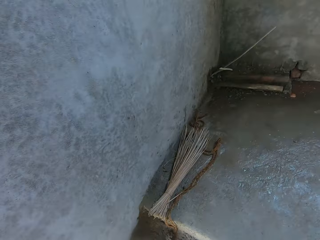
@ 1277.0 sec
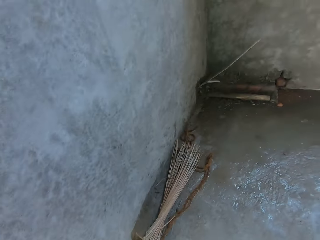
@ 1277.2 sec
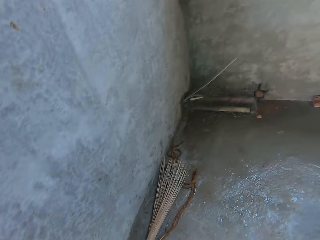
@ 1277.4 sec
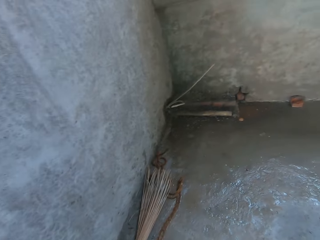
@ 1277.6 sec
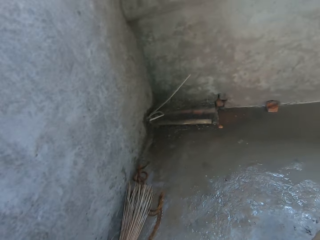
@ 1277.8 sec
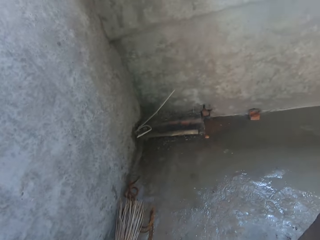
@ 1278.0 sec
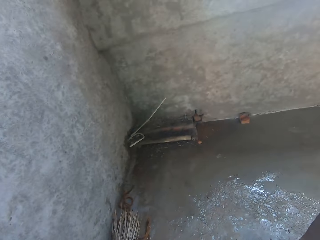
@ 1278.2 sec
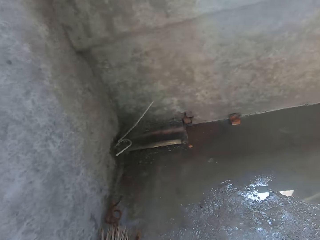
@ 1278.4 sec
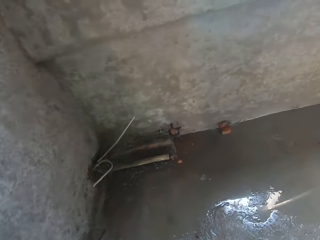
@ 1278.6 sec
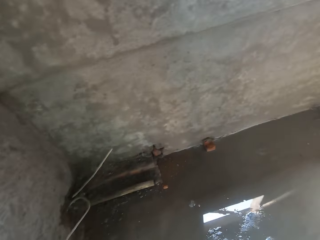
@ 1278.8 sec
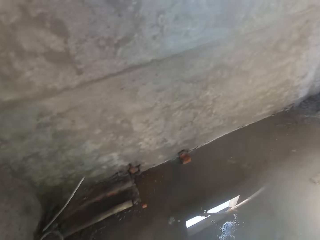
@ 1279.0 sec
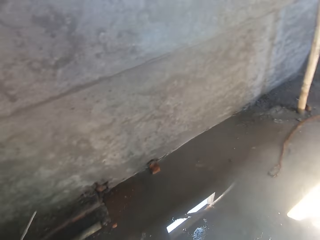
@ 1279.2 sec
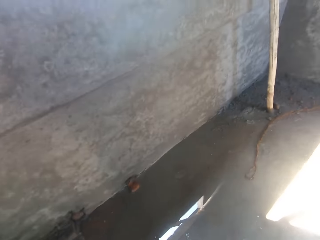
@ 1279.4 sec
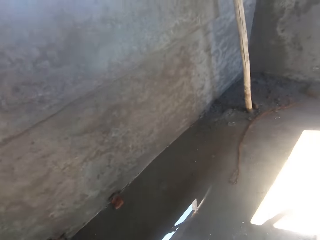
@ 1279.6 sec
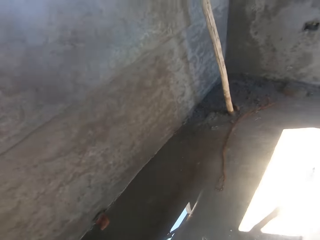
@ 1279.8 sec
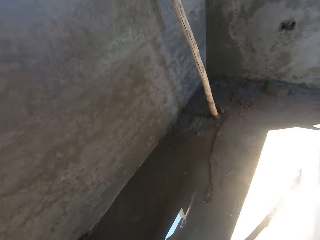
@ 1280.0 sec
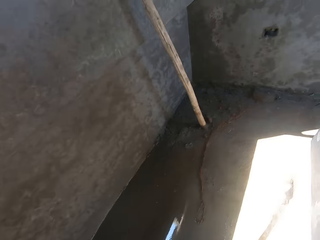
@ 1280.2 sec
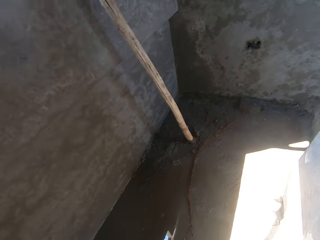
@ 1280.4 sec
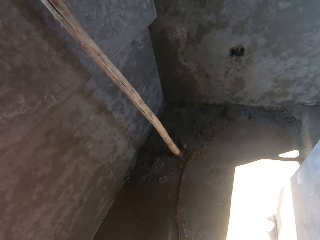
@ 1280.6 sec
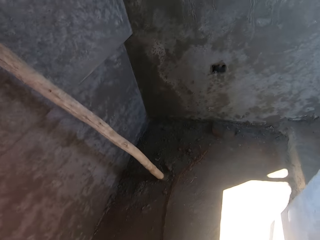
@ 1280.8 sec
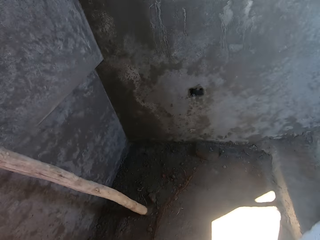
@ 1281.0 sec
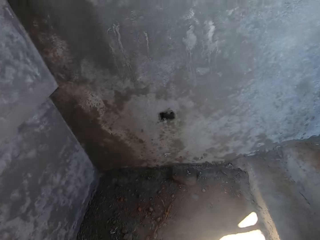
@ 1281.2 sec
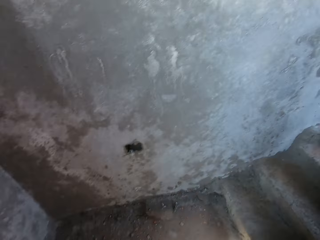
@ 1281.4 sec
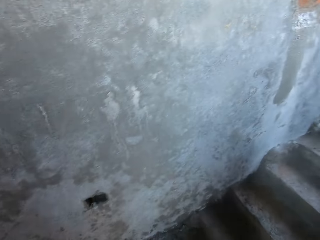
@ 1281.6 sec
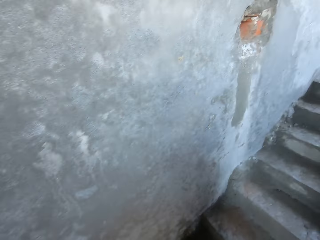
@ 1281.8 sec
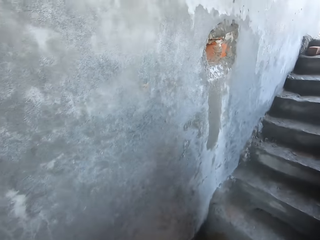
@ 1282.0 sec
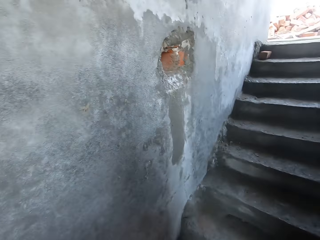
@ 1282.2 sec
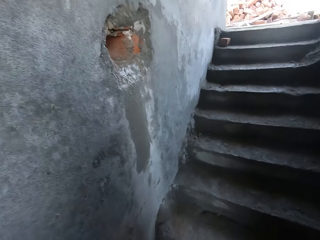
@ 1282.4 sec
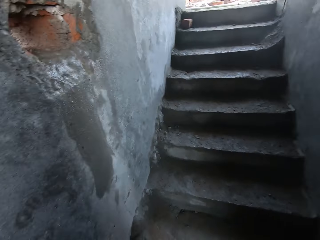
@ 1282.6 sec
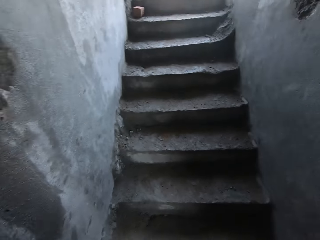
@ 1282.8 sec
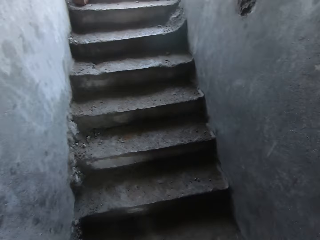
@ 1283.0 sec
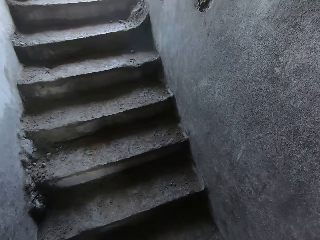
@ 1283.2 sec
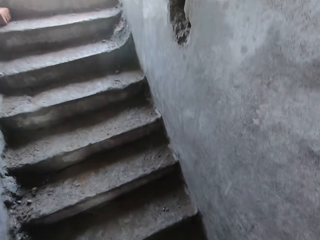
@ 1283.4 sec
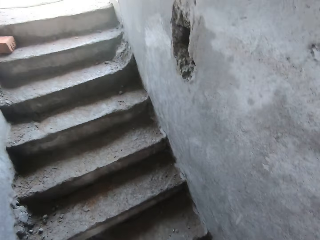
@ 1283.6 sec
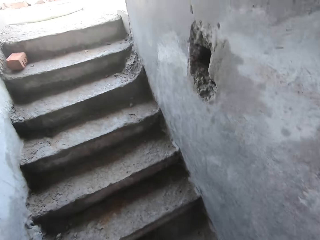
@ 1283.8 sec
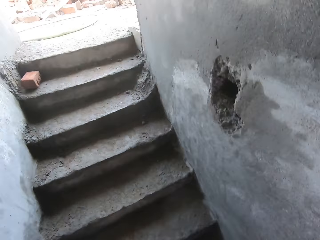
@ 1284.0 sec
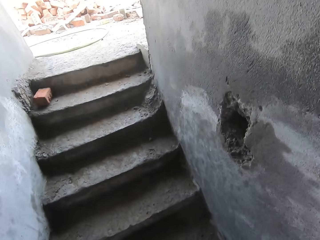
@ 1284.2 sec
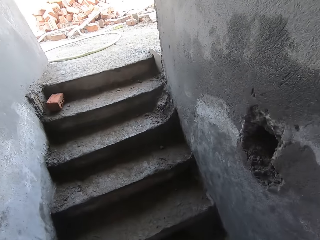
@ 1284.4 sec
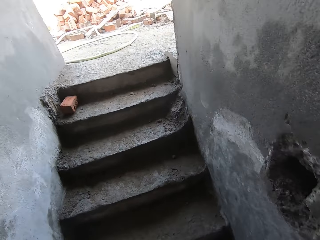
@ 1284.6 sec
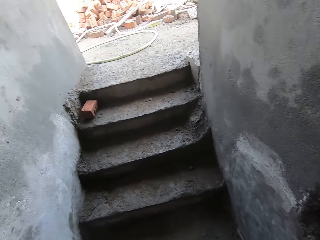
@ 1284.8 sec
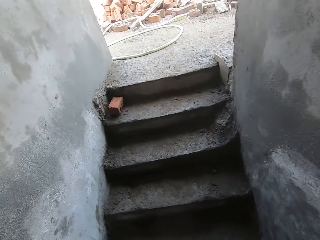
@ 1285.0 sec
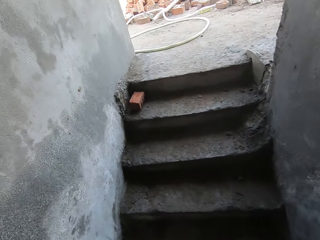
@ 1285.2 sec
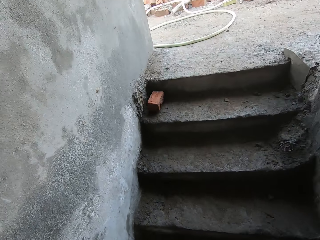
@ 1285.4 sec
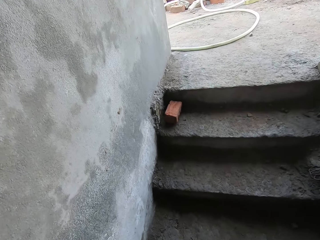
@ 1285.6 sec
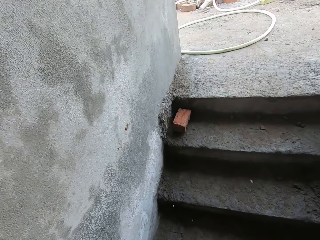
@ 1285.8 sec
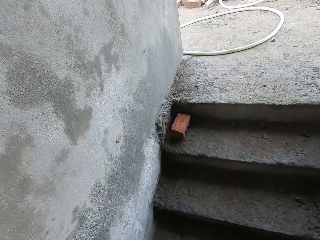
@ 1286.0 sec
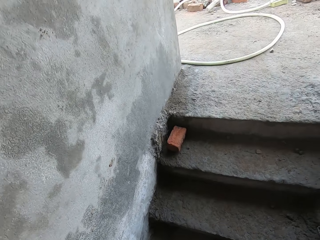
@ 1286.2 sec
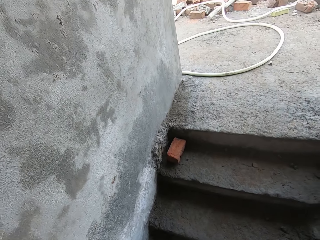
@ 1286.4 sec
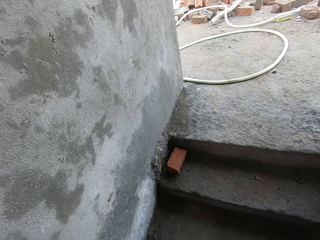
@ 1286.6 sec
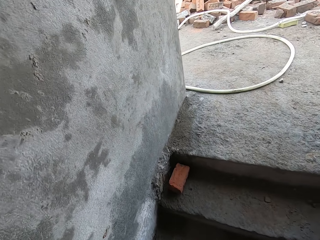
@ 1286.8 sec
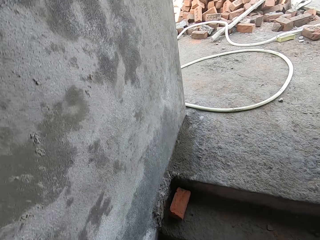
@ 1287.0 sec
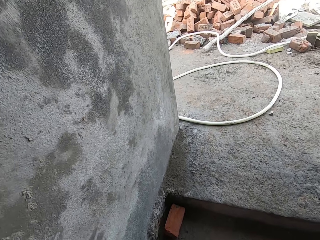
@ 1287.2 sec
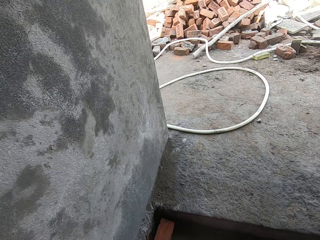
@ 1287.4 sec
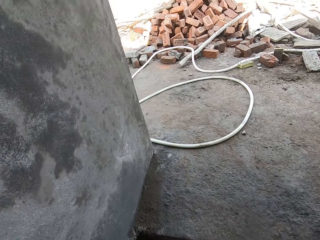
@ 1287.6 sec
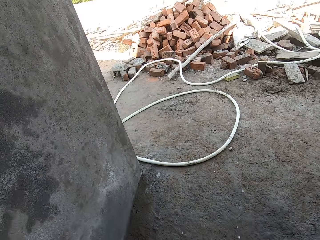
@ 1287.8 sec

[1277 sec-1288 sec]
The camera wearer walks up the stairs. They walk around. They walk up the stairs.

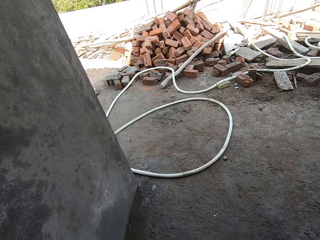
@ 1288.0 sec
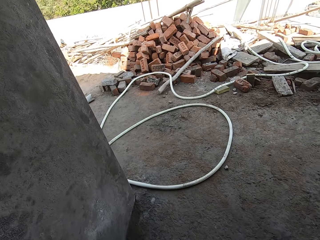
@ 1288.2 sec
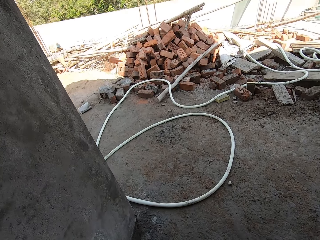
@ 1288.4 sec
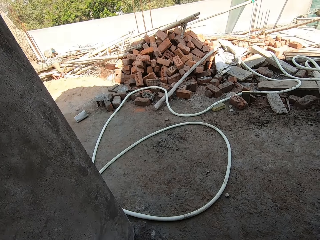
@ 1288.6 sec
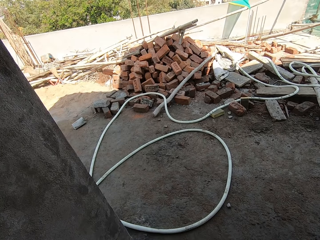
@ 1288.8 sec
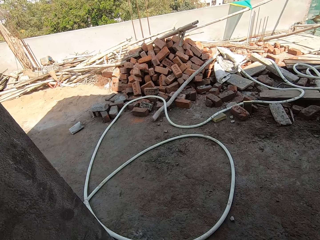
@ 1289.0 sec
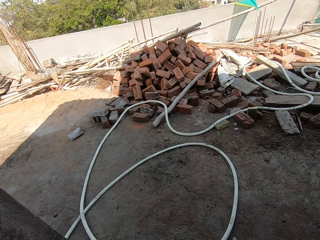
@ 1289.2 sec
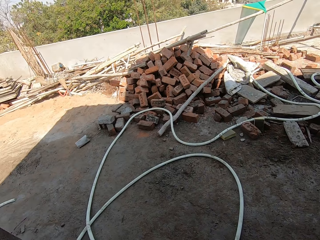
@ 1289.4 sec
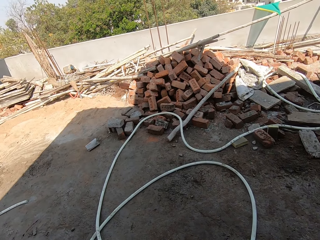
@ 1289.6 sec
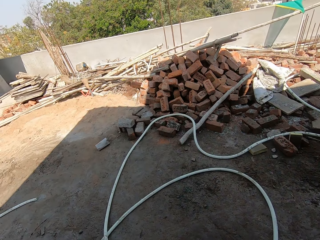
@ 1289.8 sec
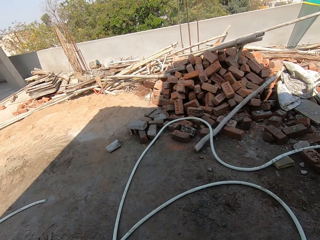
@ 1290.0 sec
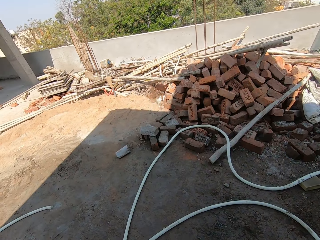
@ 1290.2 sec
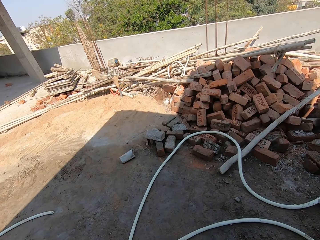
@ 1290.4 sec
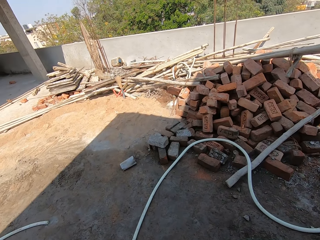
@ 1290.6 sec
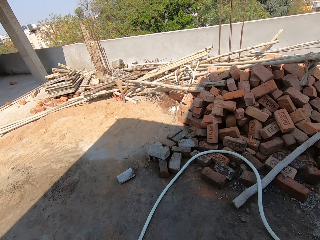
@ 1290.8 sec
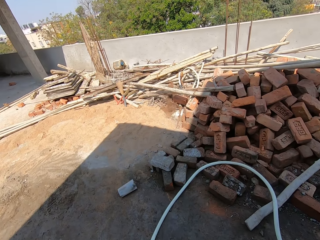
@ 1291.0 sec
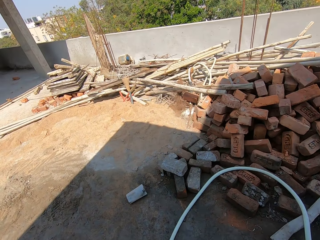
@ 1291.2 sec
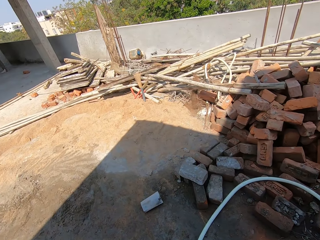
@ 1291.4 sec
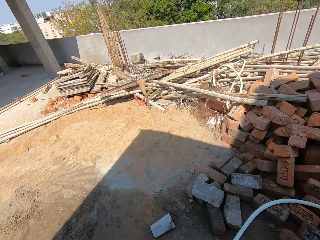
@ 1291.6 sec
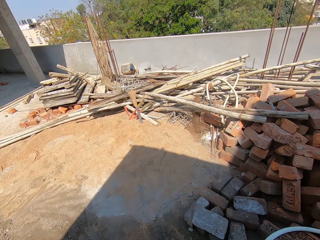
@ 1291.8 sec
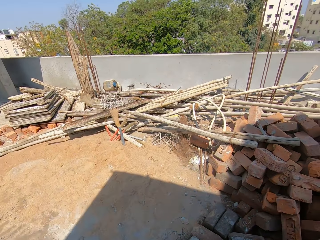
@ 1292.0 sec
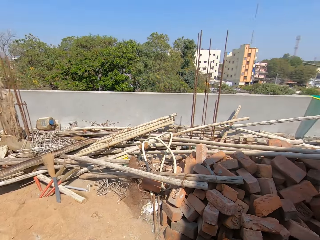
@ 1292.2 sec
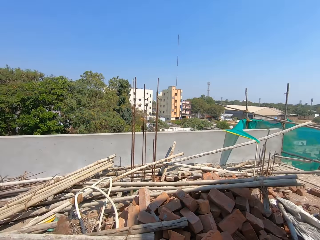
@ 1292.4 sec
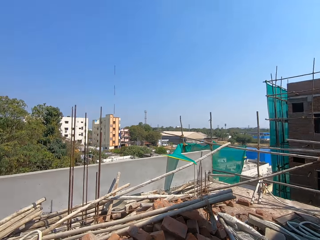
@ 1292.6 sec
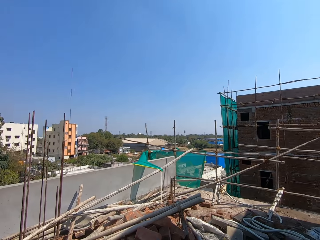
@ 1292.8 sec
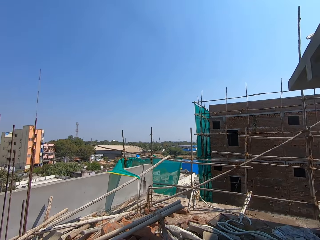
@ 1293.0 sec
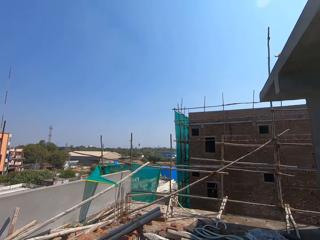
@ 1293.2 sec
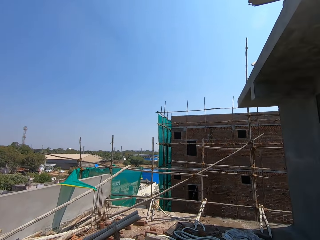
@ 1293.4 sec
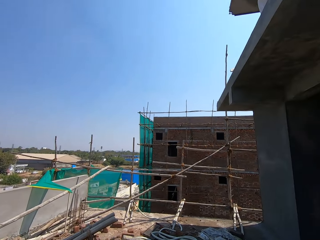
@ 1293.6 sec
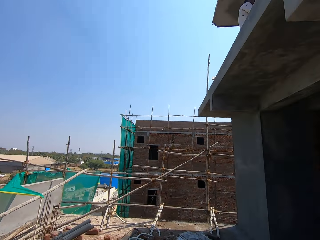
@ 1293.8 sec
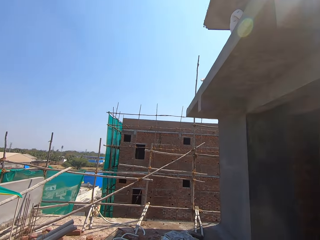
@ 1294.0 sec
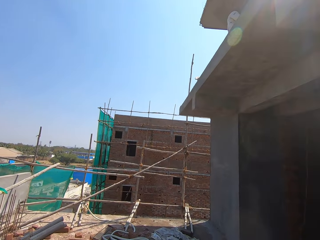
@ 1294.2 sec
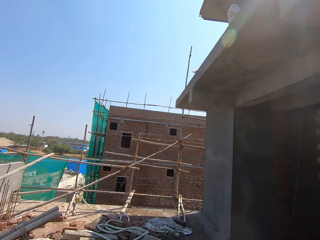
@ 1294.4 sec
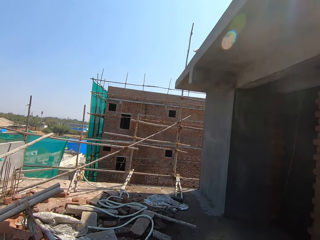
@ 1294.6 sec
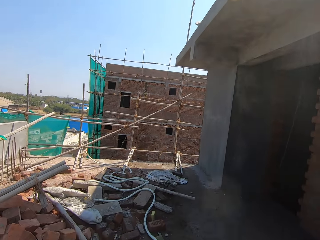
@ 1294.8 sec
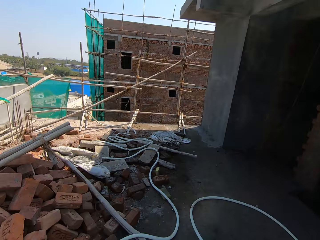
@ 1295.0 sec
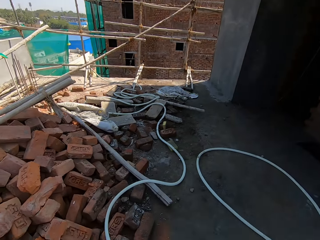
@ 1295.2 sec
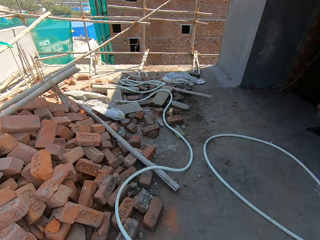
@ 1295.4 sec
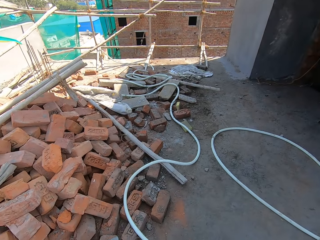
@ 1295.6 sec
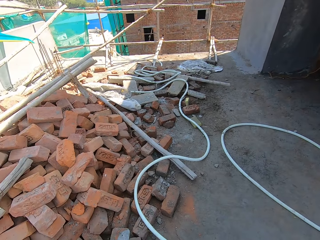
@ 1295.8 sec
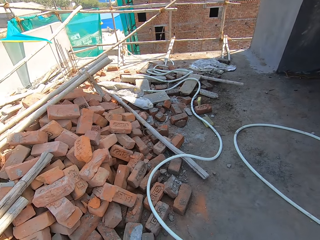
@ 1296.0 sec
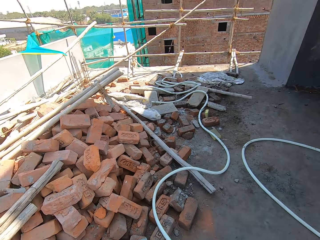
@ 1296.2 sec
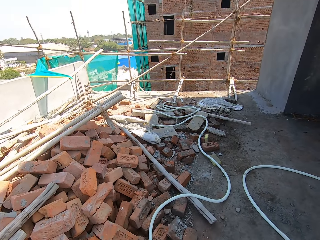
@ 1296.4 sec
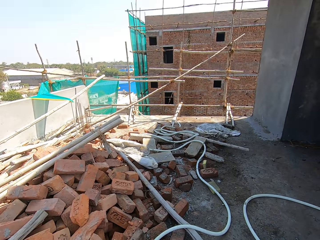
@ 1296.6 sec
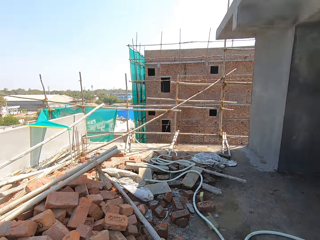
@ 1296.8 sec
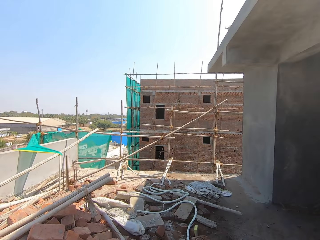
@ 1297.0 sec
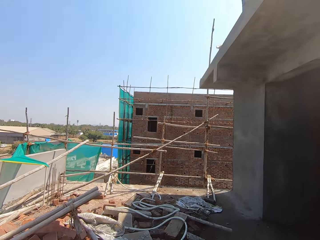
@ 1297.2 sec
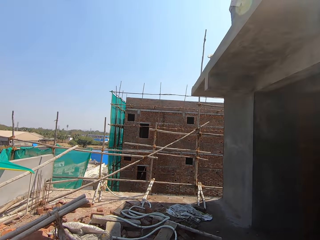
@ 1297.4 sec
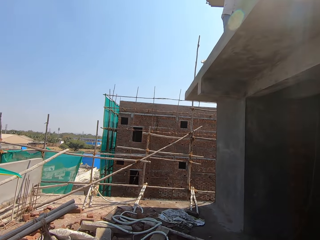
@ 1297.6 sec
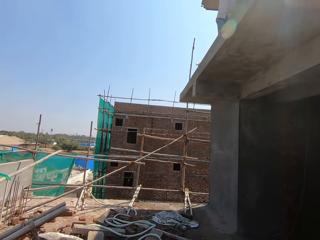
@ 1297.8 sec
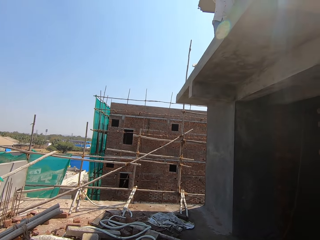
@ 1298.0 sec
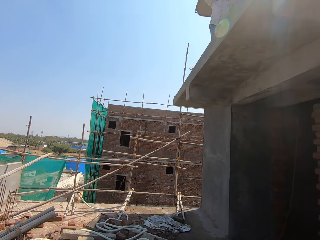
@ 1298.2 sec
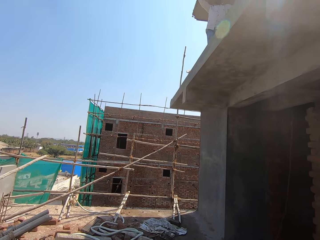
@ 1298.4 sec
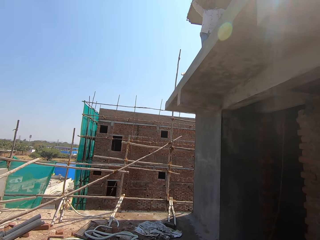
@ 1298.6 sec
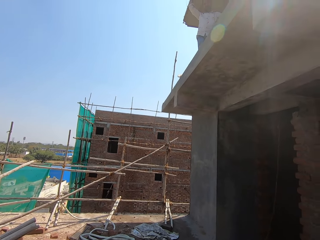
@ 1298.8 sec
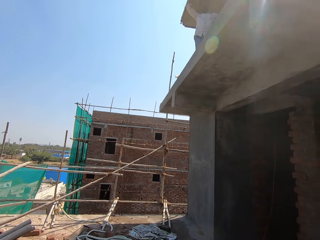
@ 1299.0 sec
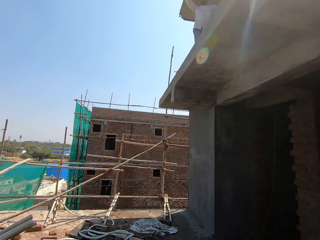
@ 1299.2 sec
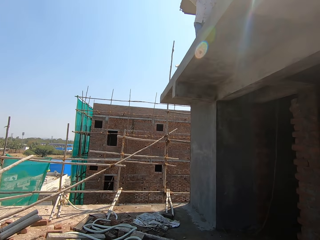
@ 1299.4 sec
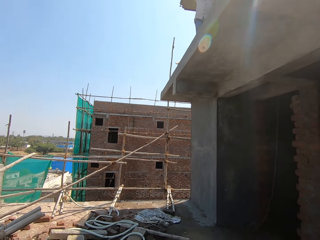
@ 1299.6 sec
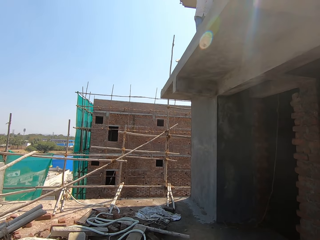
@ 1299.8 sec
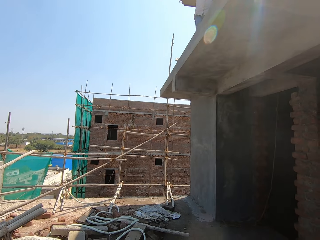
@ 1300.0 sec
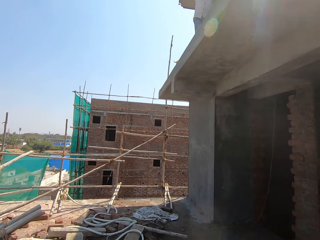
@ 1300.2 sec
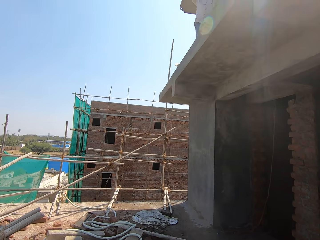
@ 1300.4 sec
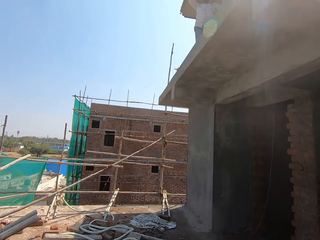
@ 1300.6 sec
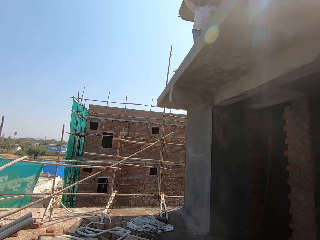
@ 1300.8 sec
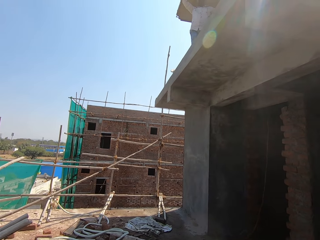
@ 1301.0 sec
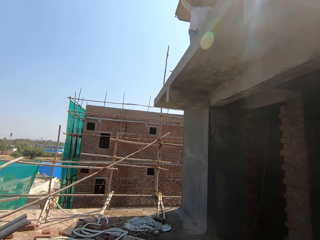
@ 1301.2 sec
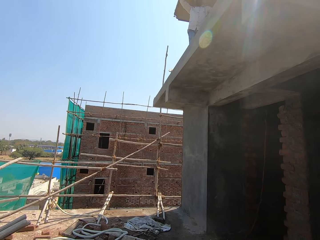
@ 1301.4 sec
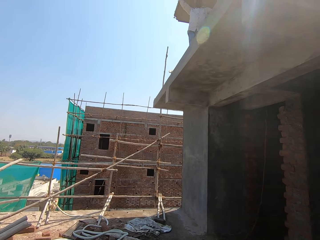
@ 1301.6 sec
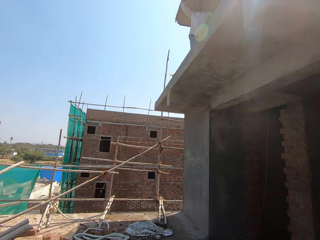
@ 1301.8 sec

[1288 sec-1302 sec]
The camera wearer walks in the building. They look around. They look at a person.
